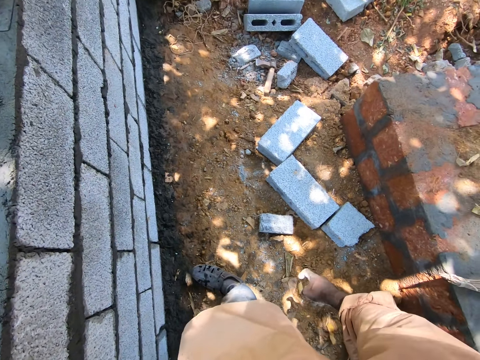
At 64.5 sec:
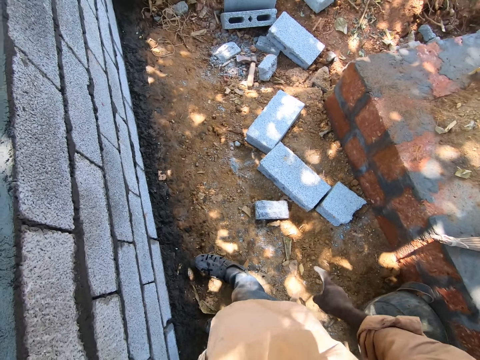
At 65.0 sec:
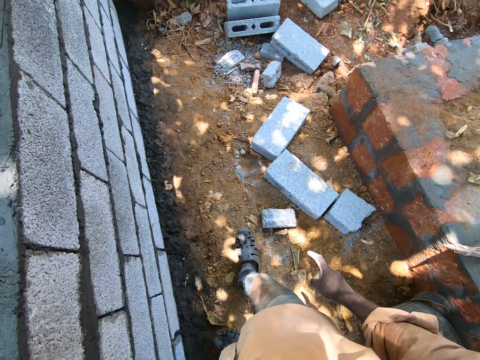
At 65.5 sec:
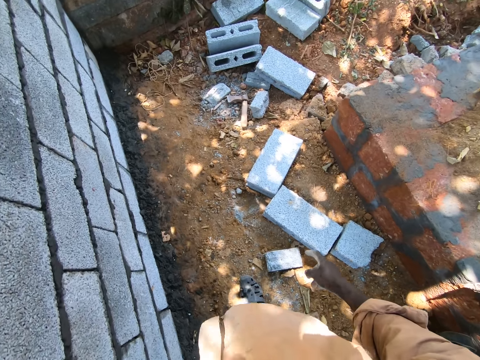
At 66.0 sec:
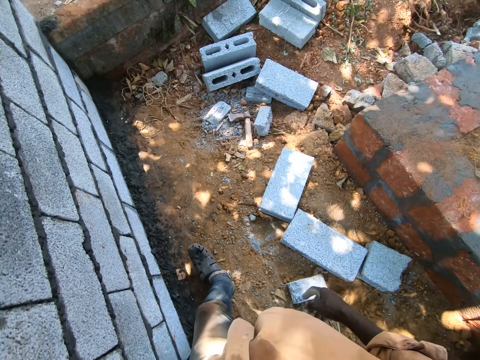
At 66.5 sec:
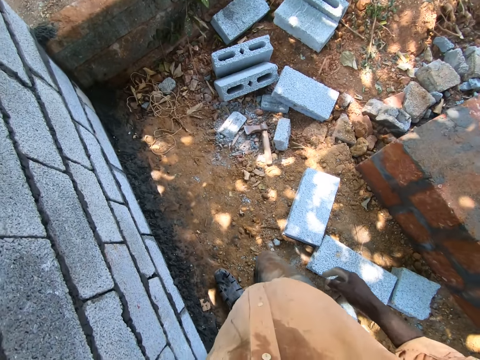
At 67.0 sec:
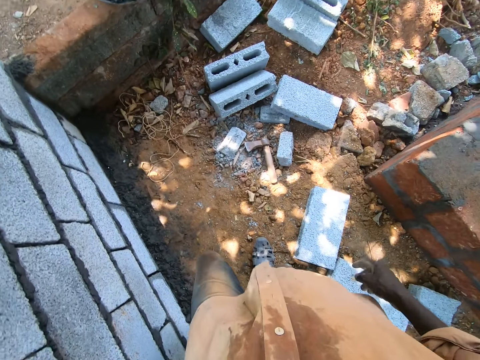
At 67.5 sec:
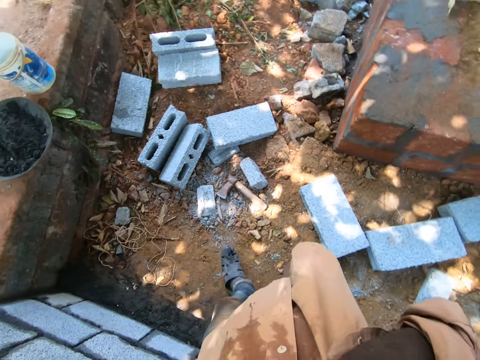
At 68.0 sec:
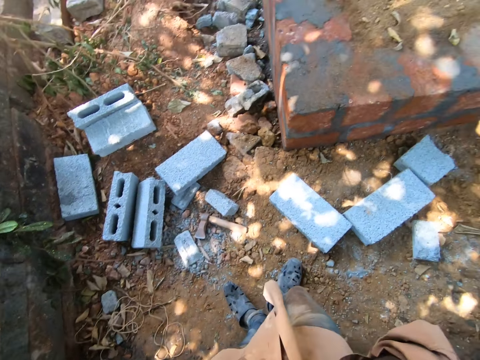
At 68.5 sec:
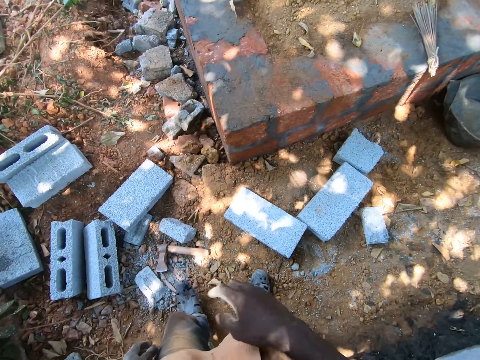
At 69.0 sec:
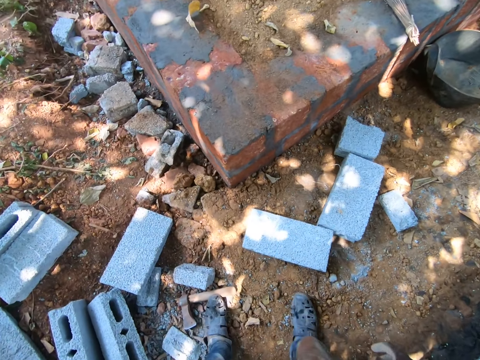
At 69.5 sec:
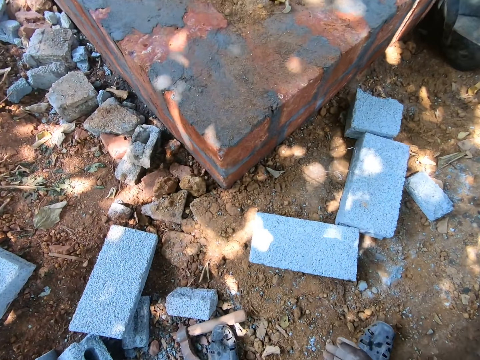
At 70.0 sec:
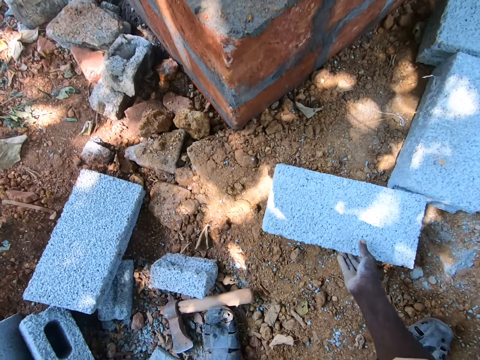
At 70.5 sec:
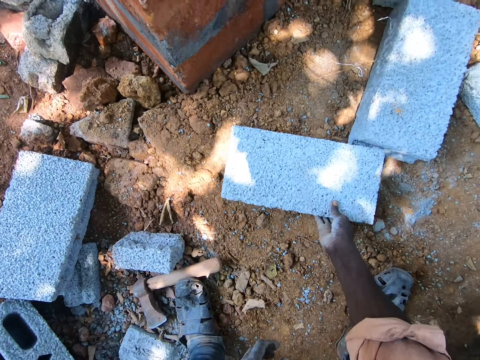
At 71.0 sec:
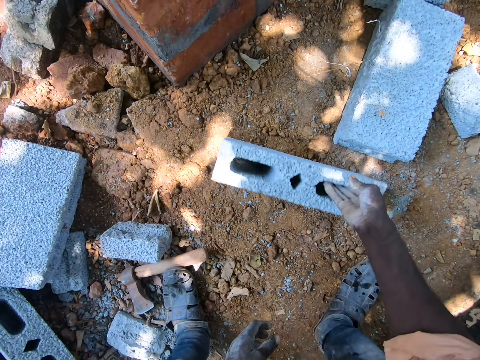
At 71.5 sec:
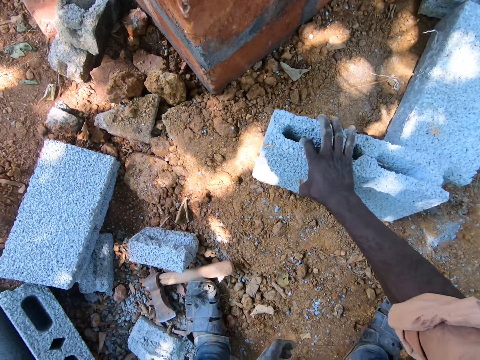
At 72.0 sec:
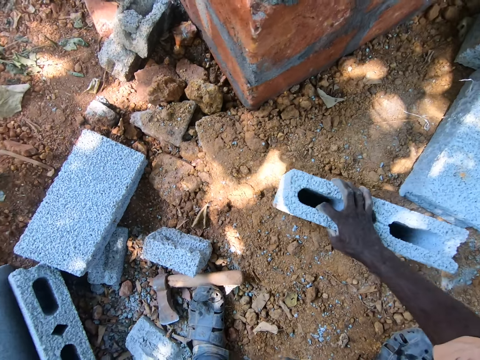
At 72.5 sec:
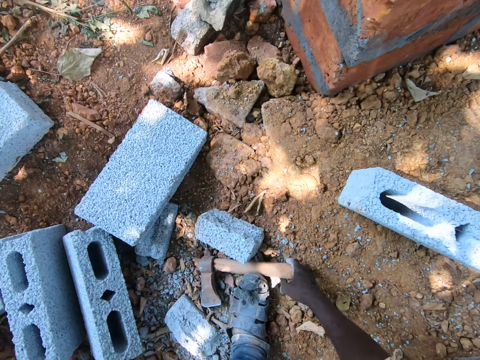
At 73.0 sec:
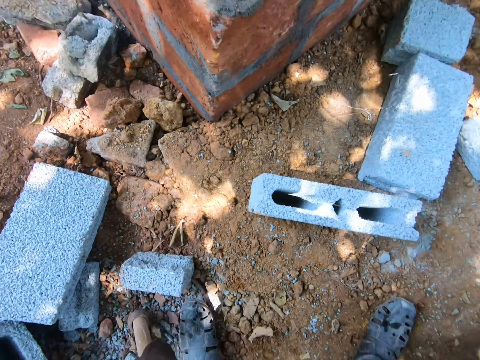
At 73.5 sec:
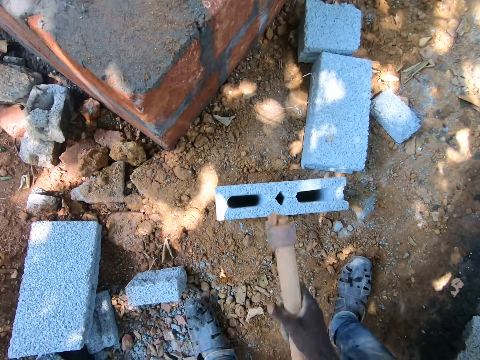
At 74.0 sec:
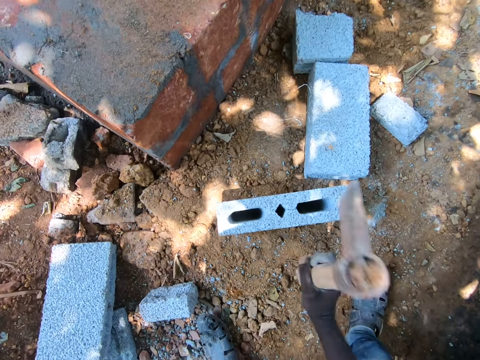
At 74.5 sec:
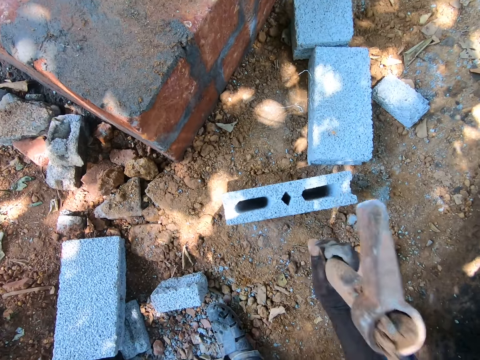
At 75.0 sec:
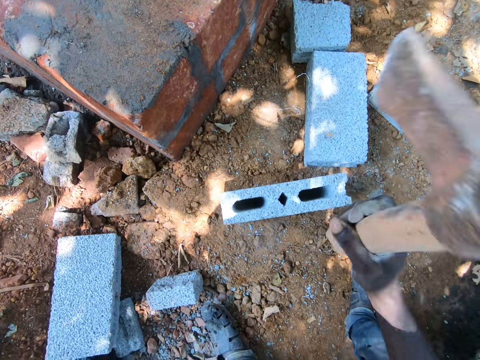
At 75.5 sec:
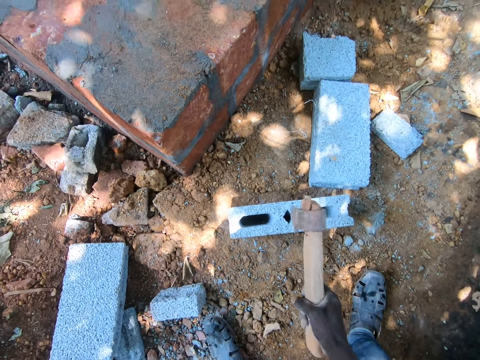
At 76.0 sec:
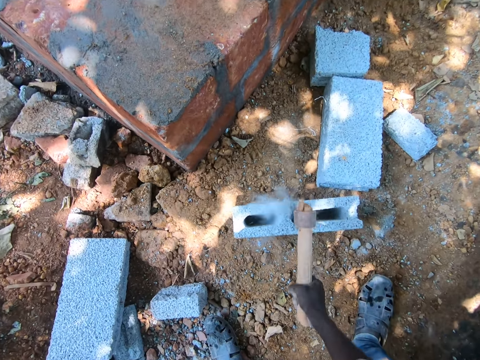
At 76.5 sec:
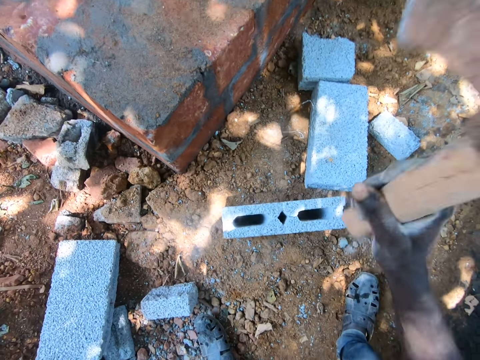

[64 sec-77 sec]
The camera wearer moves the hand. They walk on the building site. They touch the face with the hand. They put the hand down. They hold the brick or stone. They pick up a masonry hammer or axe from the ground. They break the brick with the masonry hammer. They hit the stone with the axe.

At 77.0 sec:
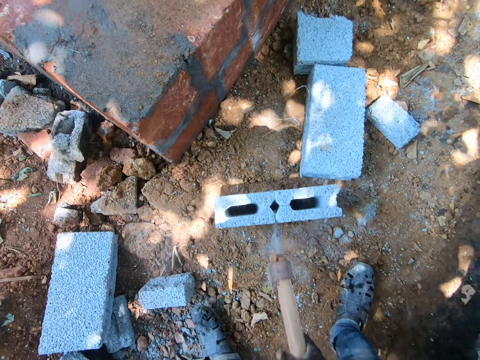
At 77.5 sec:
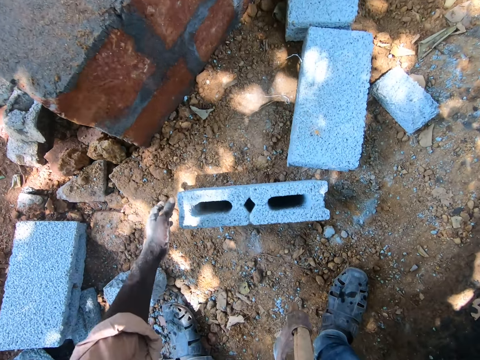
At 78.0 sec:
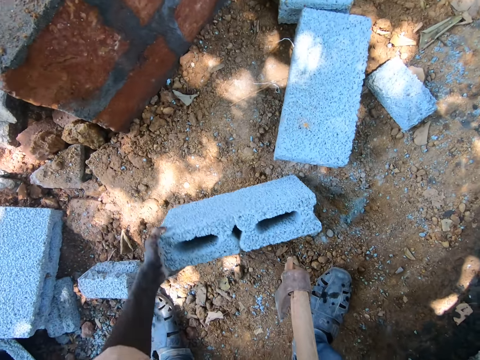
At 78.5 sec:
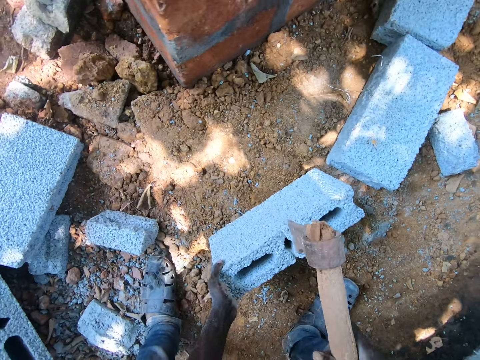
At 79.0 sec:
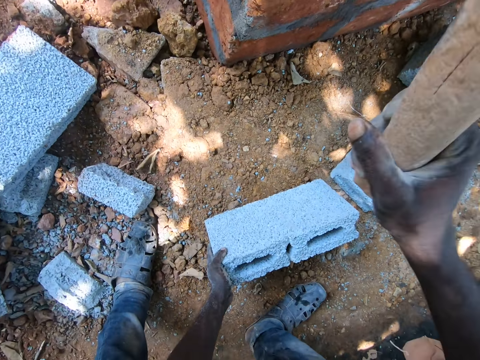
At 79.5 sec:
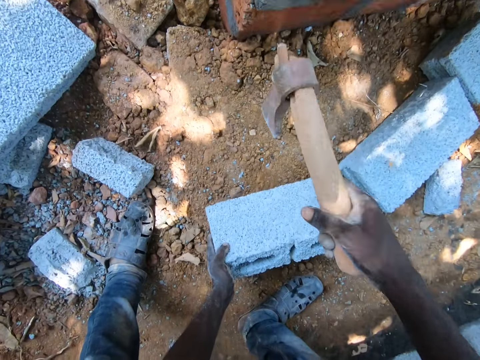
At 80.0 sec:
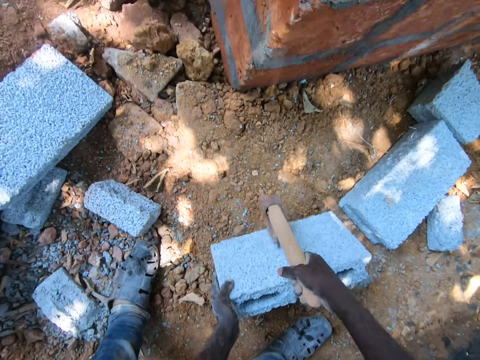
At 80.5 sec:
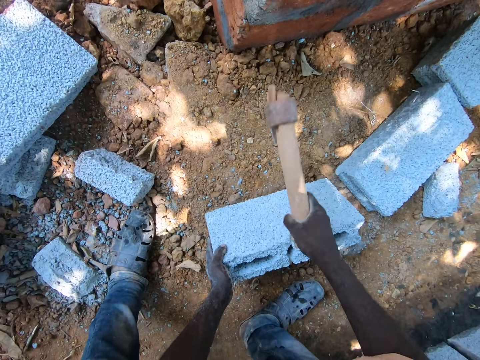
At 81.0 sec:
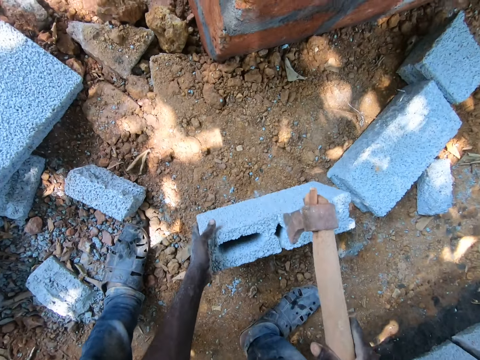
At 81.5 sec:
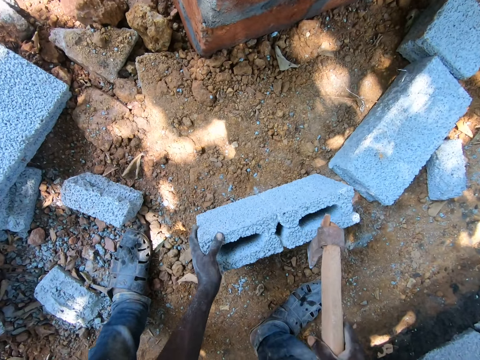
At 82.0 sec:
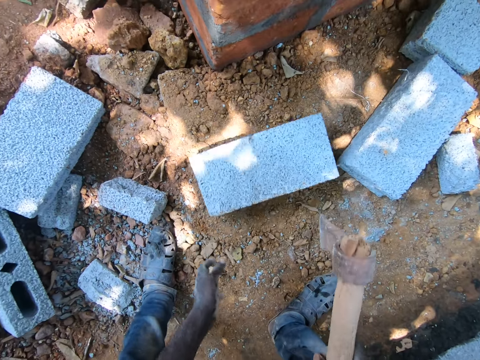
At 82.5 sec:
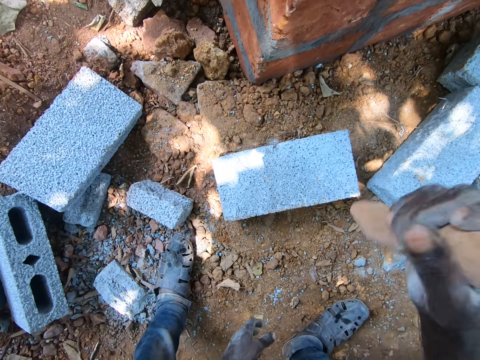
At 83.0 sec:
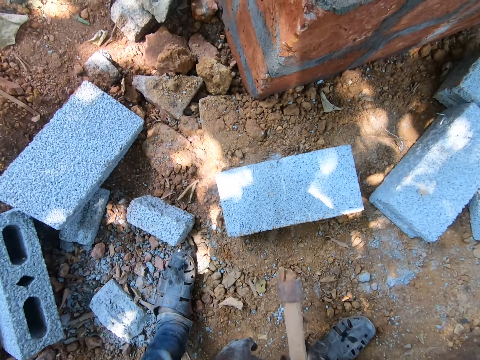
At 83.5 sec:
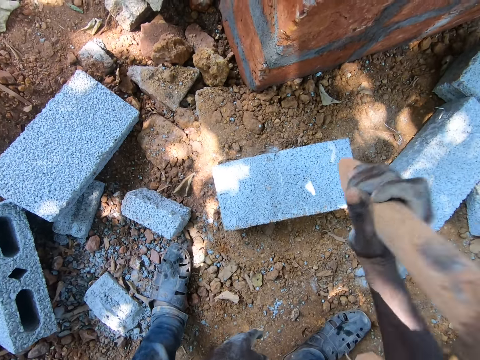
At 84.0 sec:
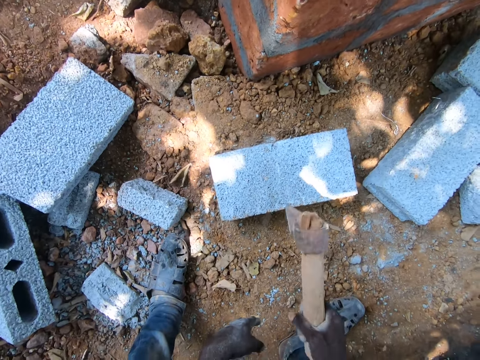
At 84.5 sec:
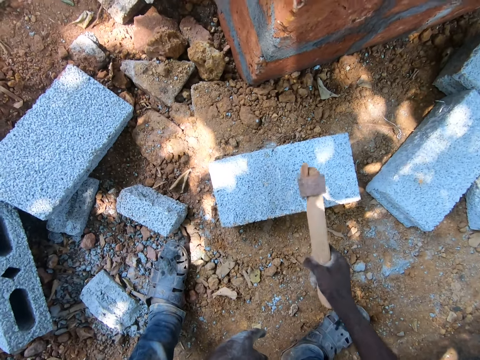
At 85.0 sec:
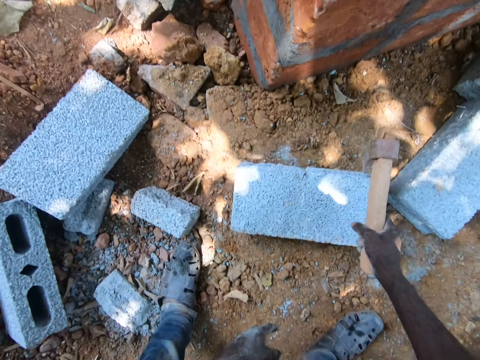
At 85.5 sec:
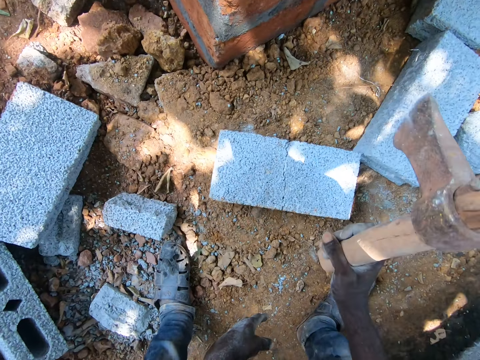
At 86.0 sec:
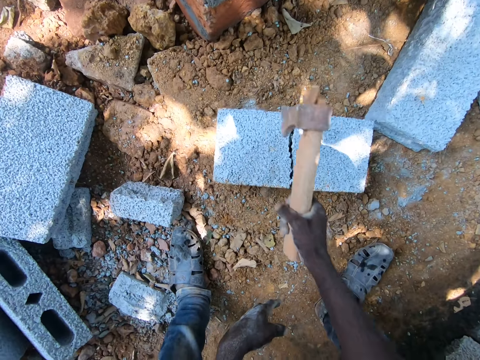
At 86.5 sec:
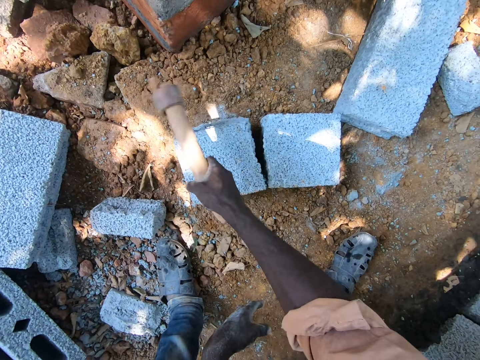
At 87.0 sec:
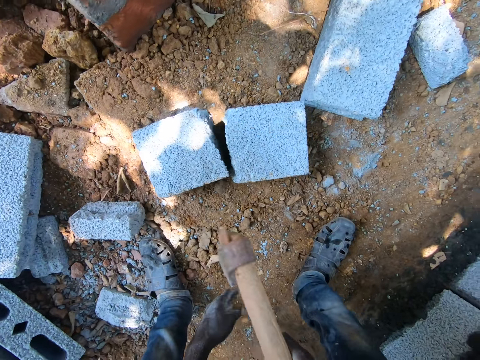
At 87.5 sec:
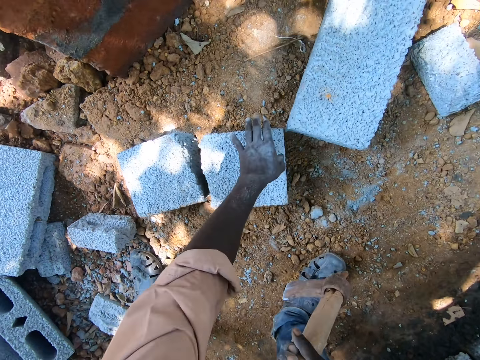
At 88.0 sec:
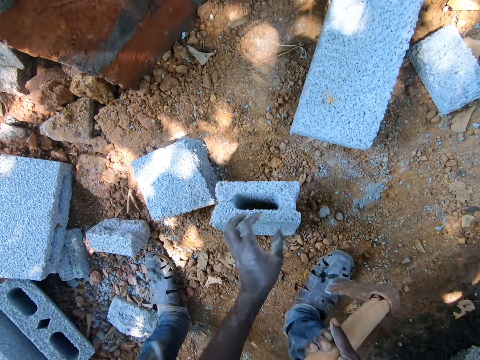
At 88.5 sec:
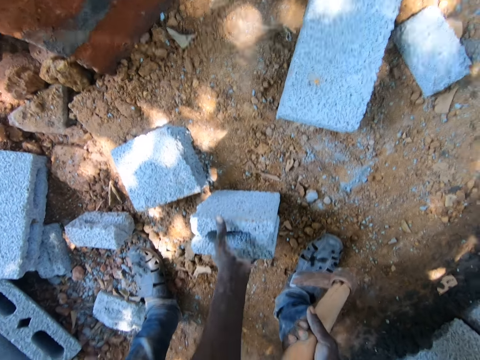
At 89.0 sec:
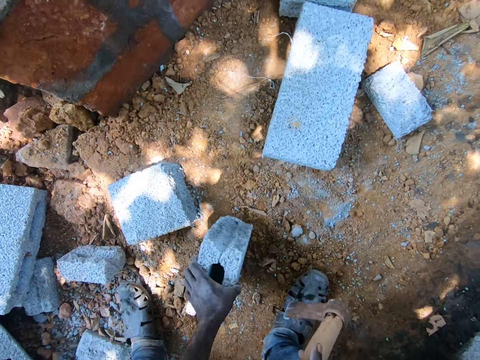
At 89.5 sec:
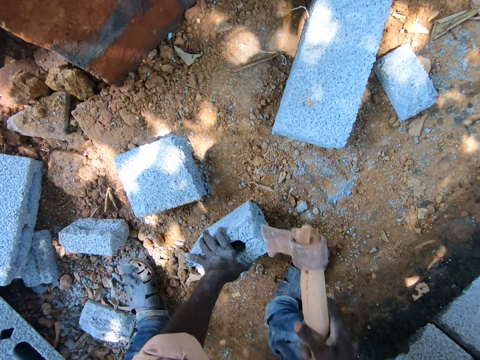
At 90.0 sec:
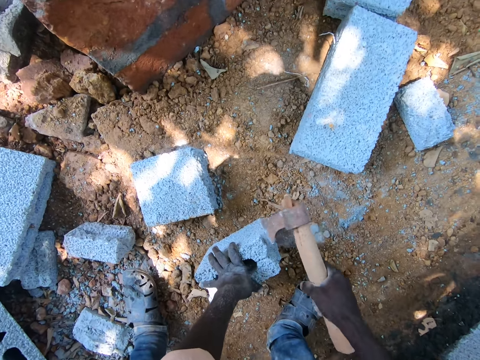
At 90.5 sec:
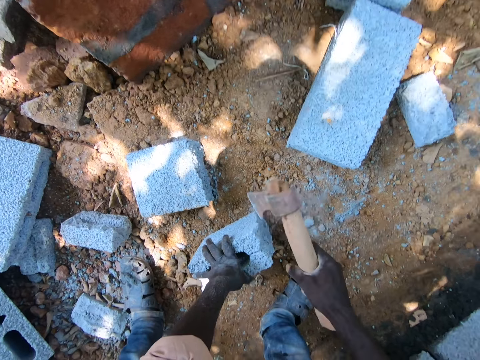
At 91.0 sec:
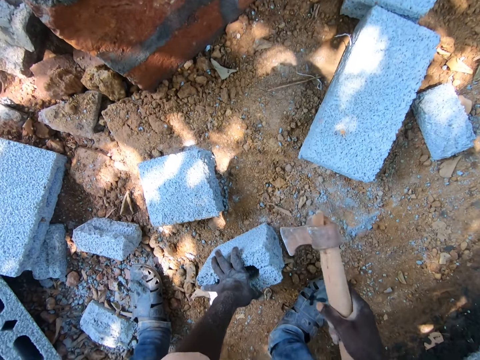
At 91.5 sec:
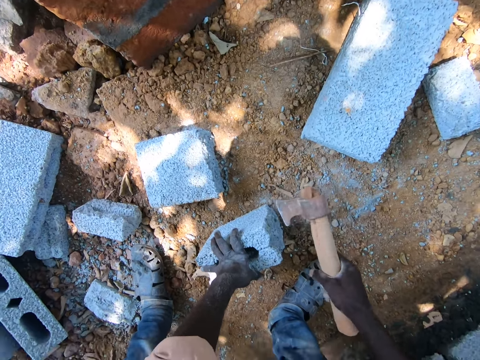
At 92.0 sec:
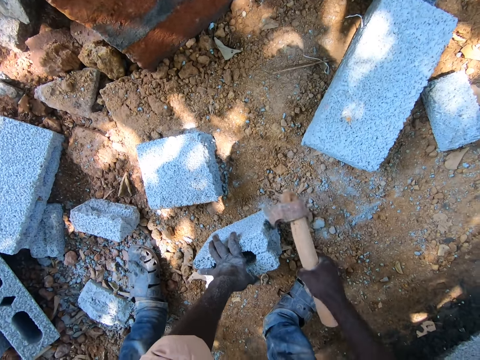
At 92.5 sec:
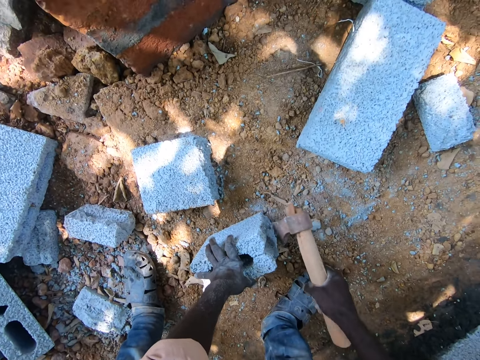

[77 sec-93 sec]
The camera wearer holds the brick or stone. They turn the stone. They break the brick with a masonry hammer or axe. They hit the stone with the axe. They put the brick down on the ground. They break the brick with the masonry hammer. They pull back the brick with the hammer. They hold the brick. They pull back the brick. They hold the brick. They level the brick with the masonry hammer.
